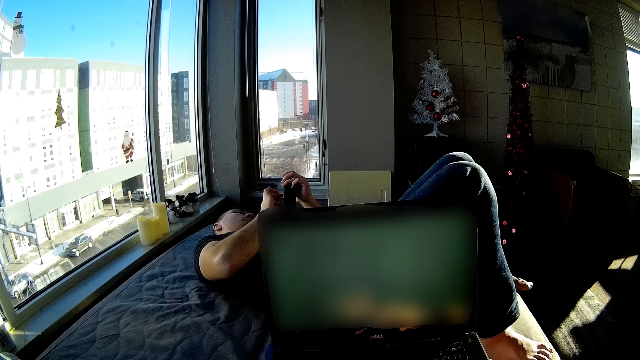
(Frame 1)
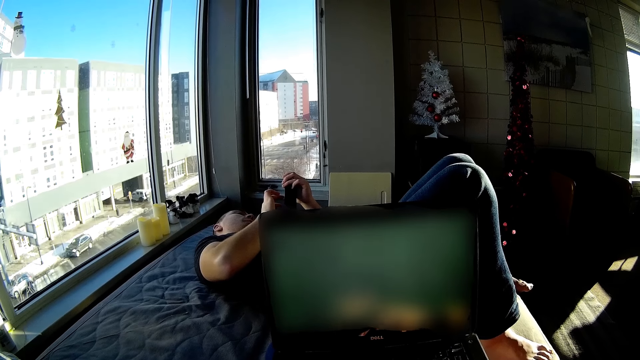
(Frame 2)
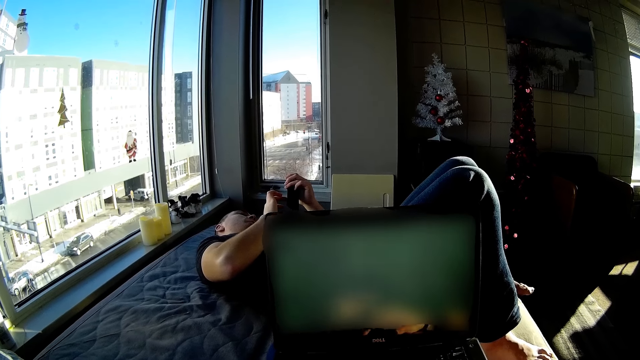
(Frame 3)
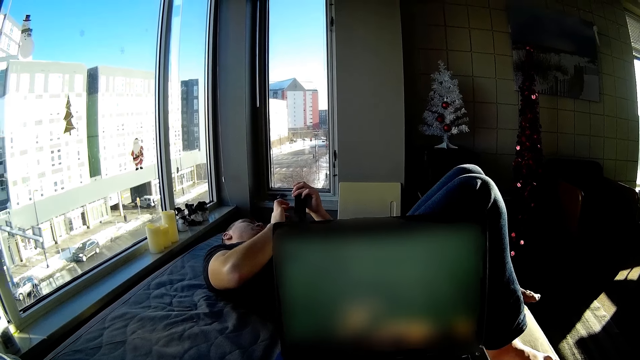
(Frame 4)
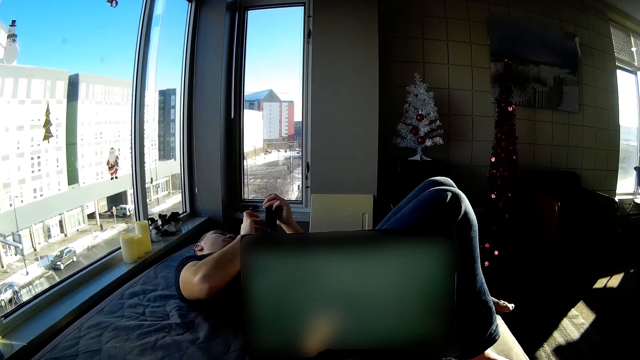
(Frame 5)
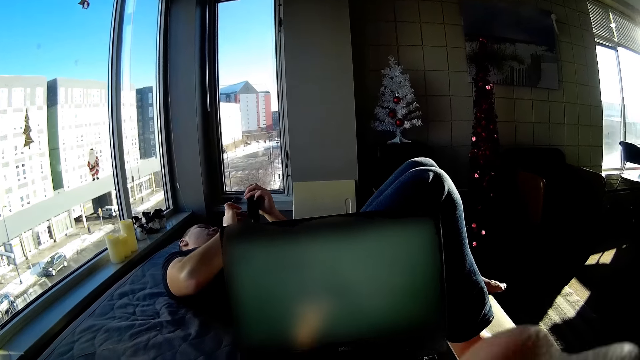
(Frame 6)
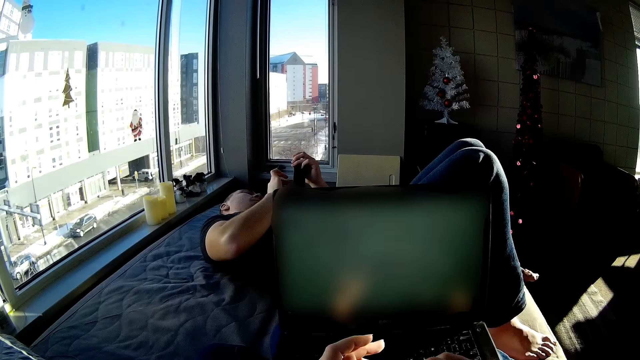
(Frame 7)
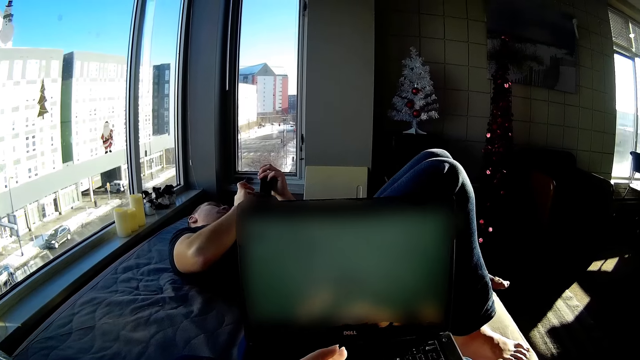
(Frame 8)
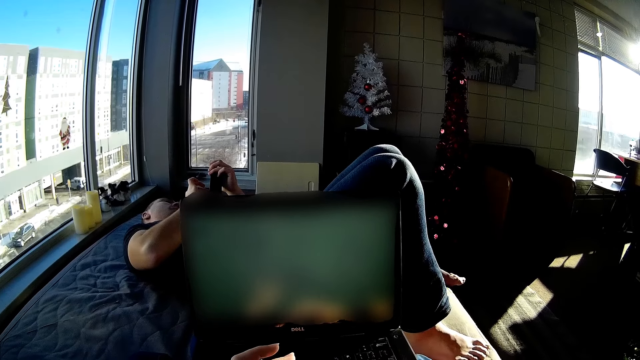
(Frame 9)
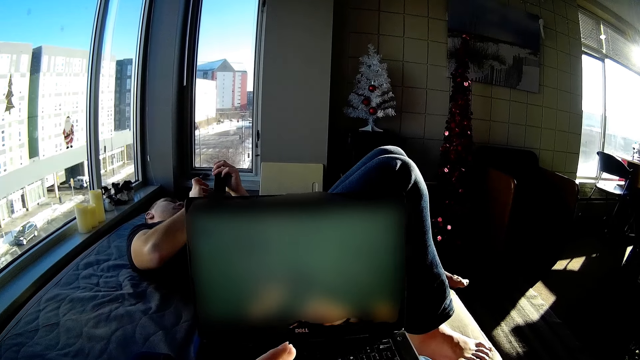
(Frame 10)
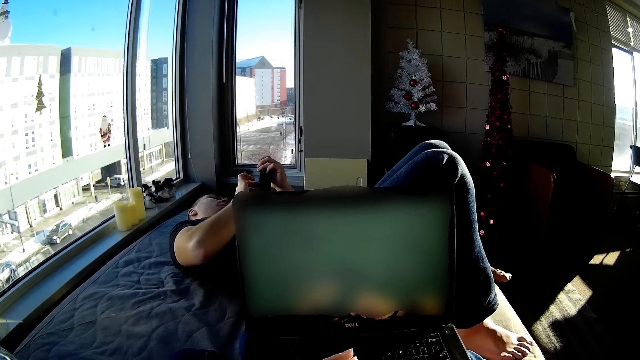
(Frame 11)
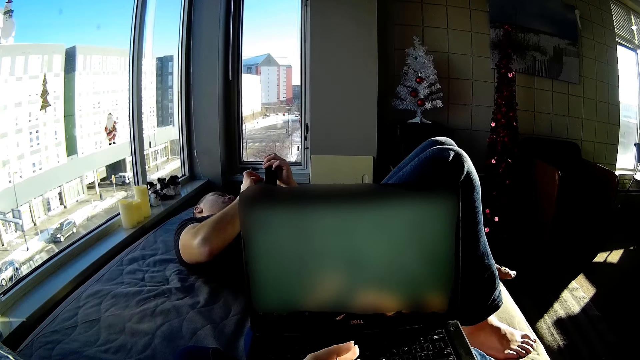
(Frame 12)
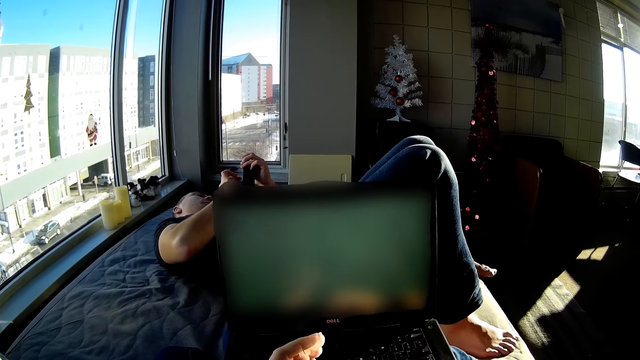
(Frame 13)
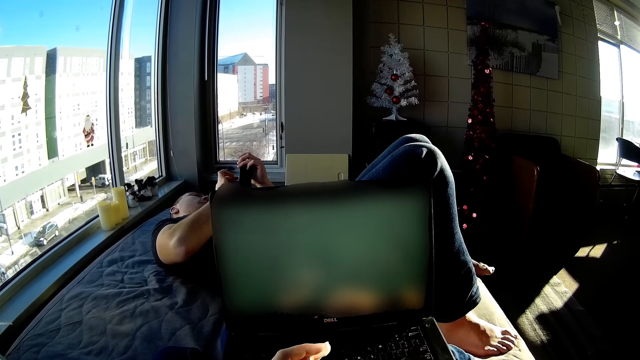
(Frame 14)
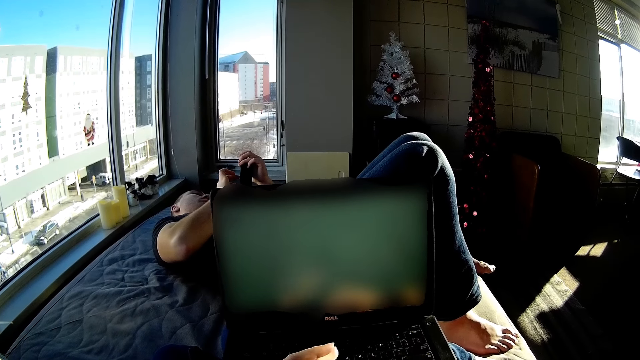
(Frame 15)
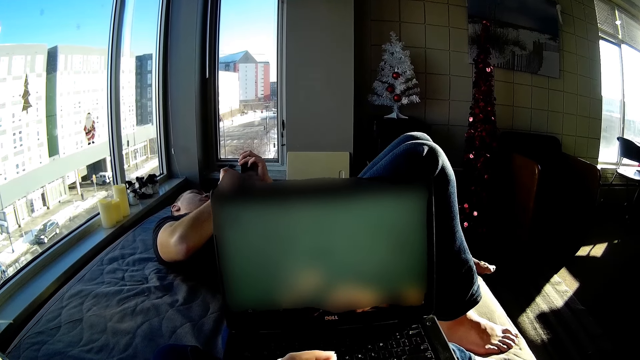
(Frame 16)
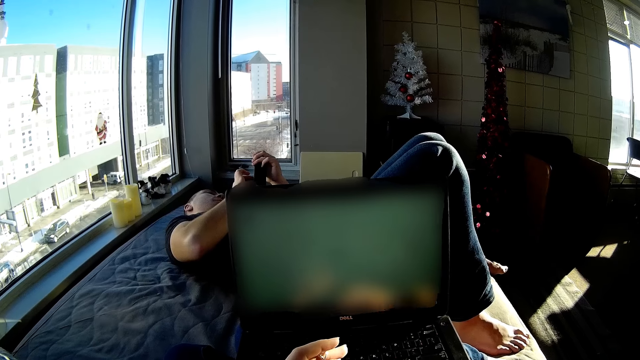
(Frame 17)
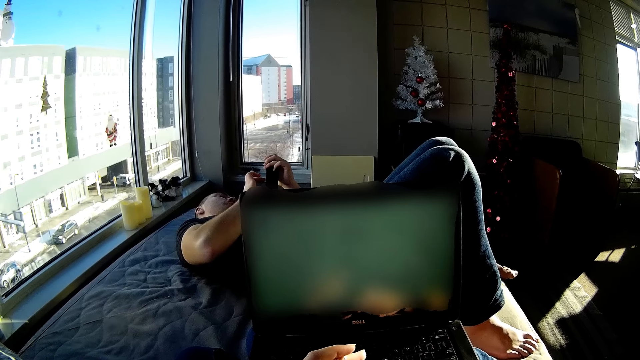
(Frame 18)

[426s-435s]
The camera wearer operates a laptop. They move their hand. They look around.

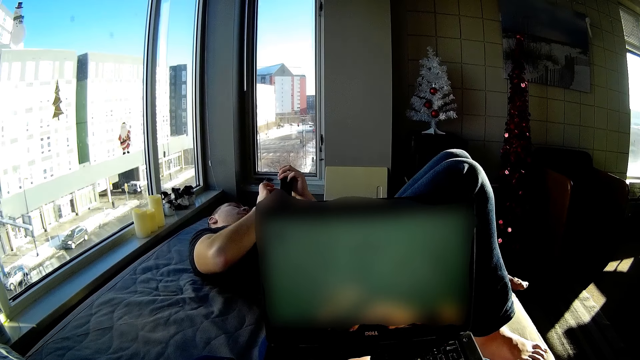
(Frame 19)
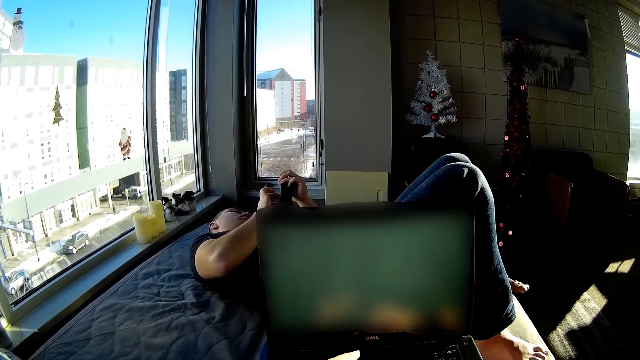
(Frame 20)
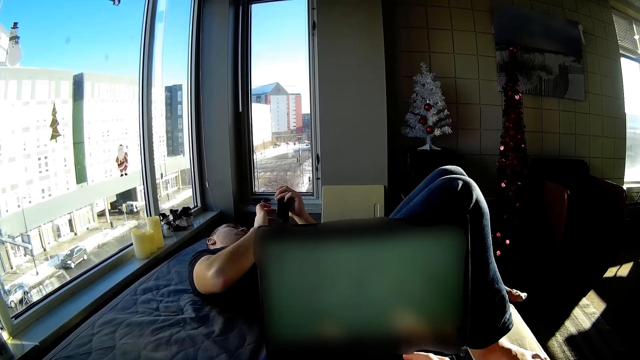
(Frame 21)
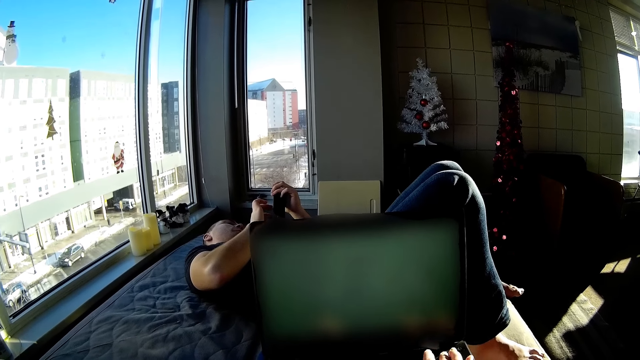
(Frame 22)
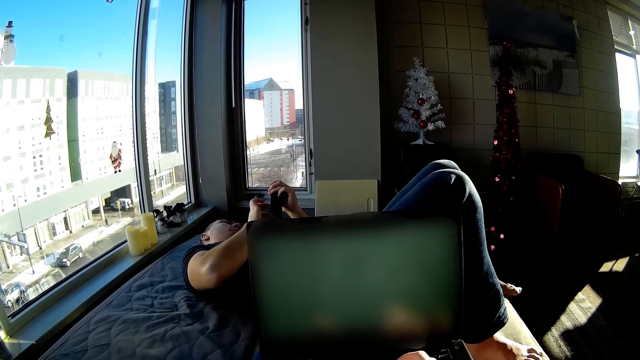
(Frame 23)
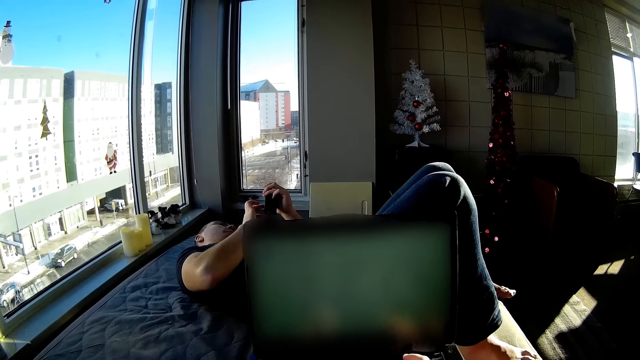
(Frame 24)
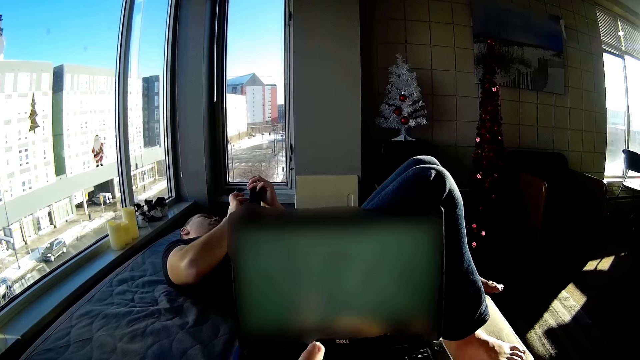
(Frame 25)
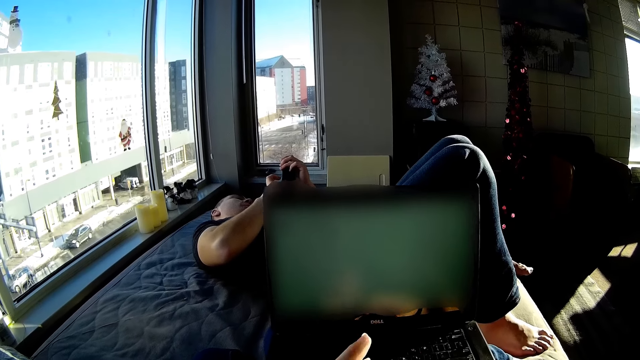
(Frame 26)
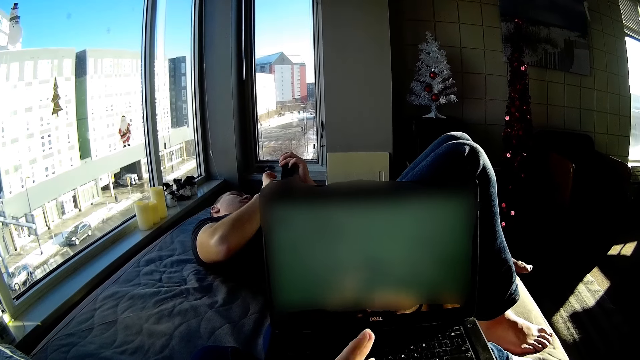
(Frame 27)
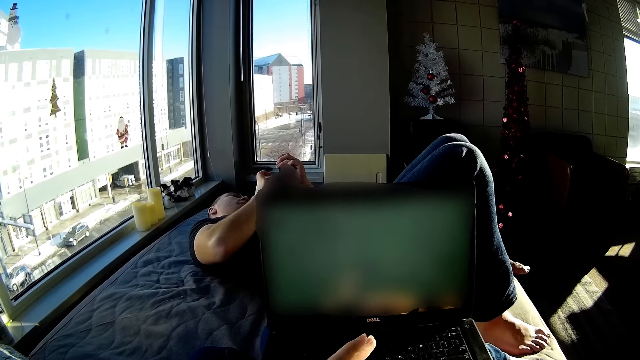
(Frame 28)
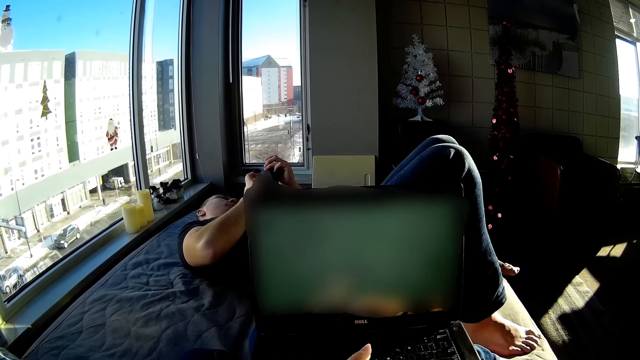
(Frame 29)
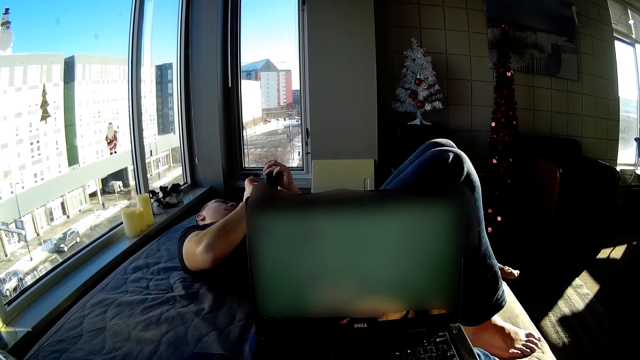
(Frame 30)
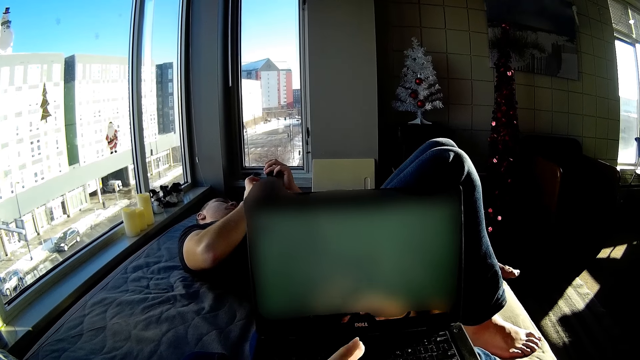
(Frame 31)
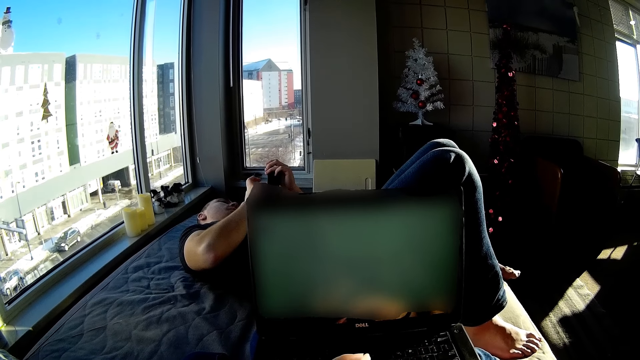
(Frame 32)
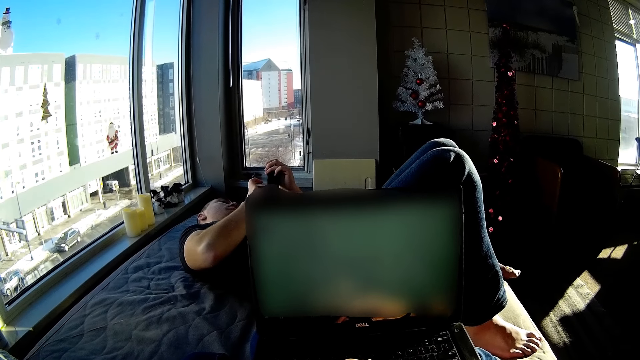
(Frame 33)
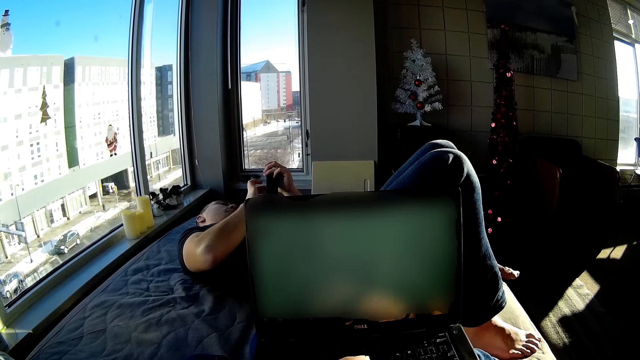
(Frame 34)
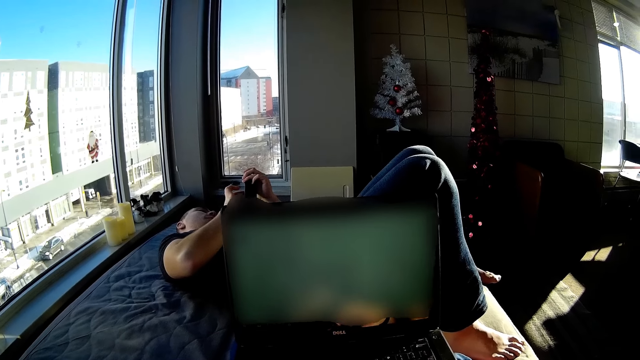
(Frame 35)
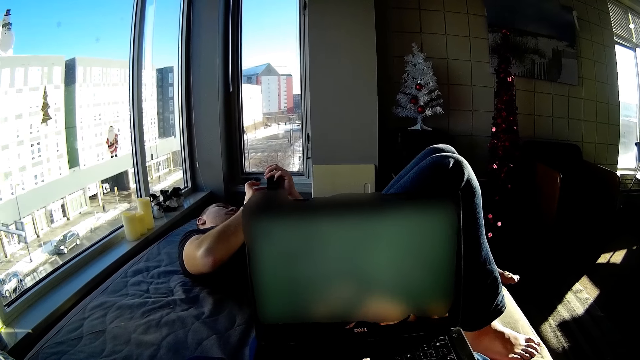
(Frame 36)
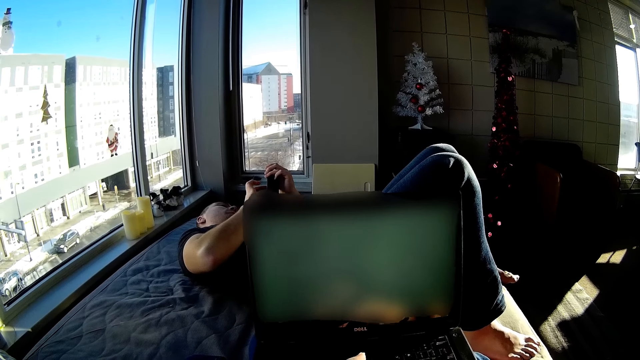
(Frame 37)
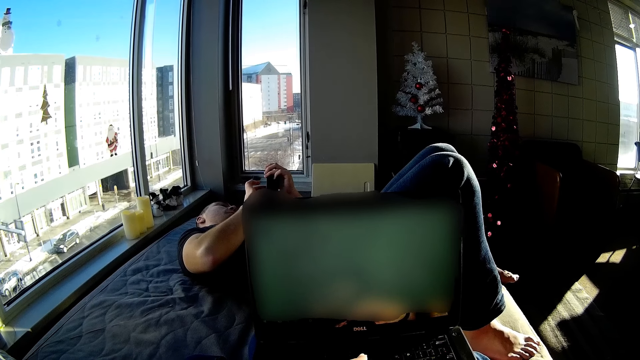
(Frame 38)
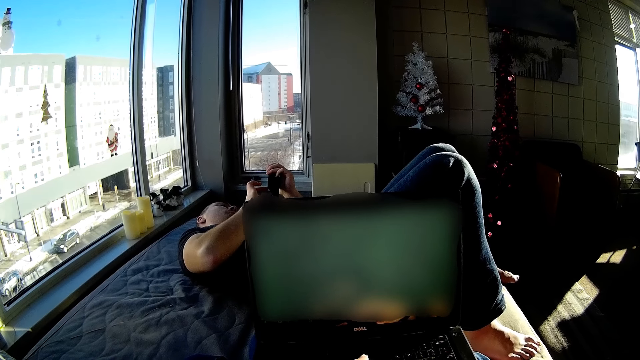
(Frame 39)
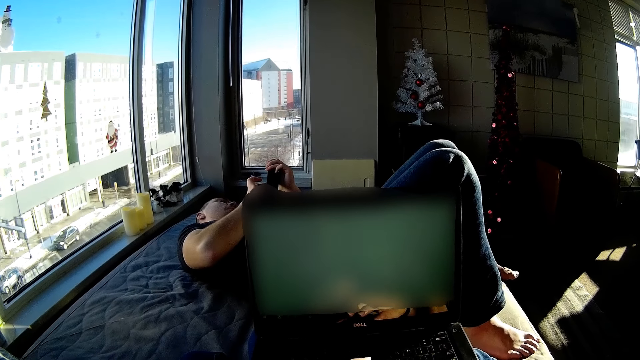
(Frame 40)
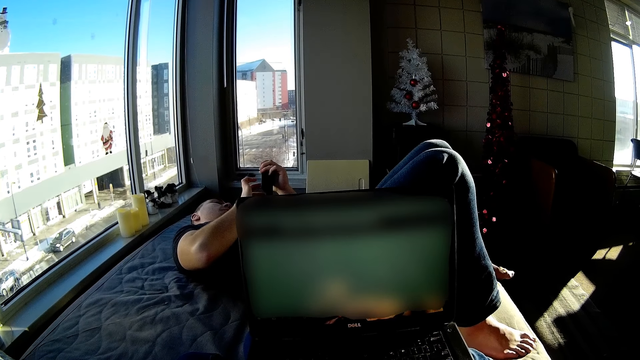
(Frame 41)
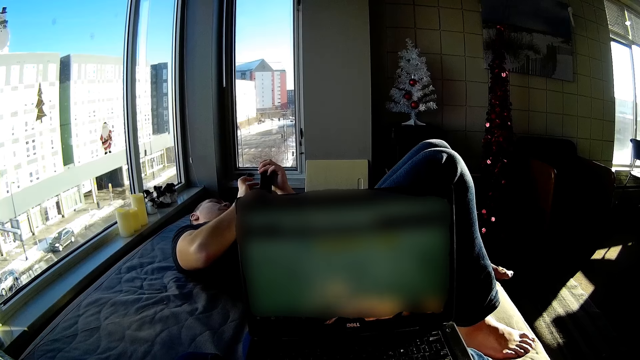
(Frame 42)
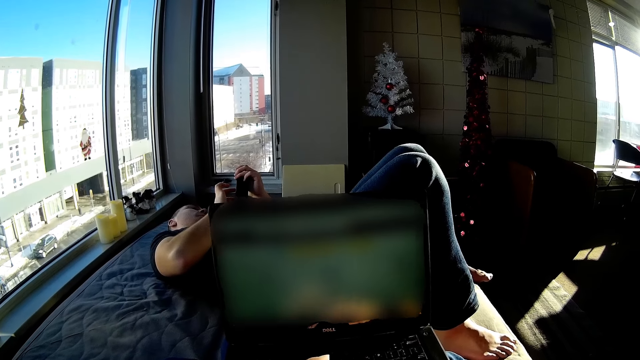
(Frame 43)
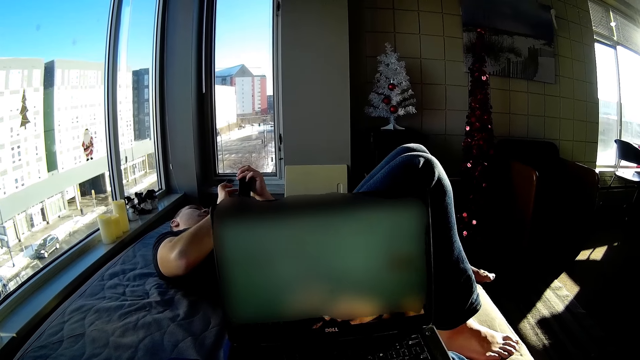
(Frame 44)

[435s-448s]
The camera wearer operates a laptop. They look around. They operate the laptop.
